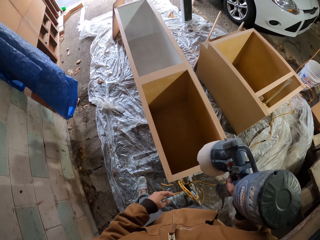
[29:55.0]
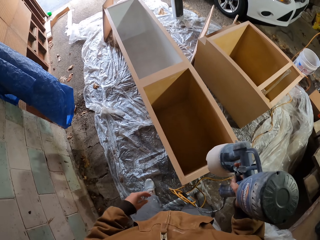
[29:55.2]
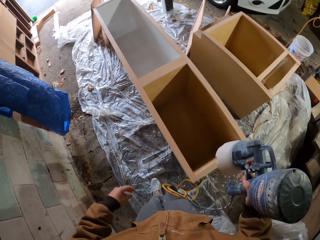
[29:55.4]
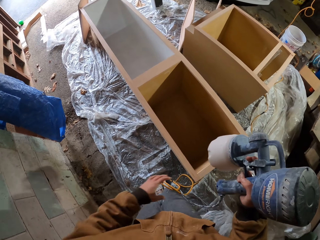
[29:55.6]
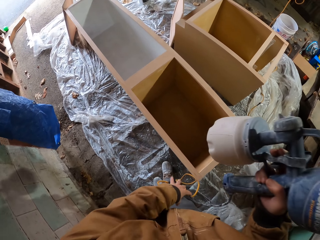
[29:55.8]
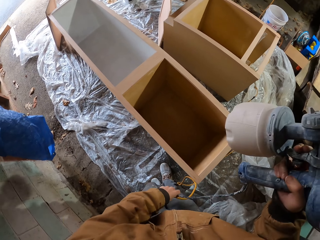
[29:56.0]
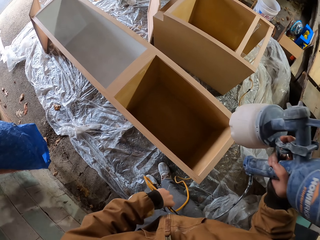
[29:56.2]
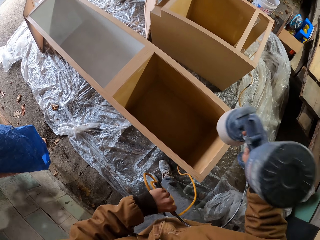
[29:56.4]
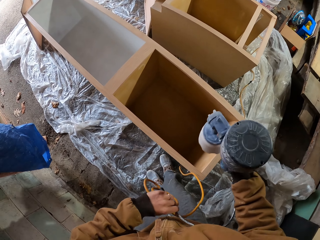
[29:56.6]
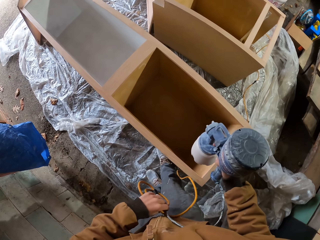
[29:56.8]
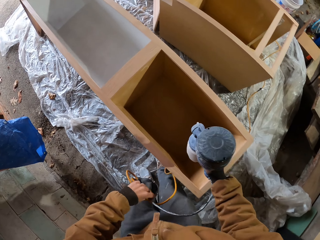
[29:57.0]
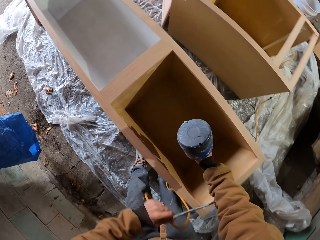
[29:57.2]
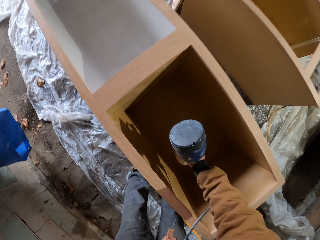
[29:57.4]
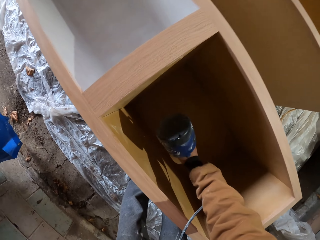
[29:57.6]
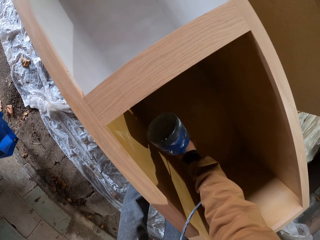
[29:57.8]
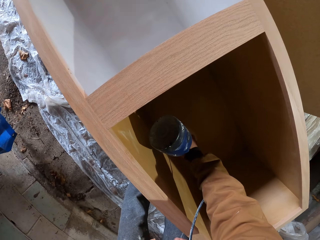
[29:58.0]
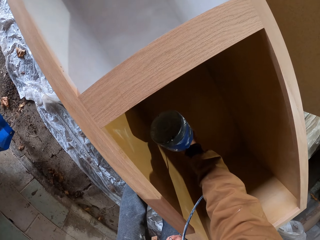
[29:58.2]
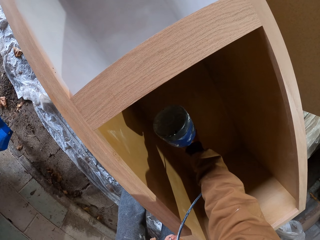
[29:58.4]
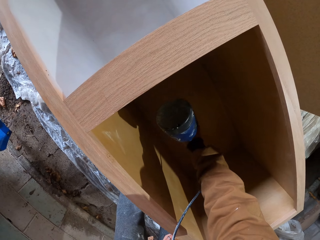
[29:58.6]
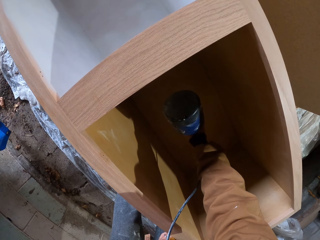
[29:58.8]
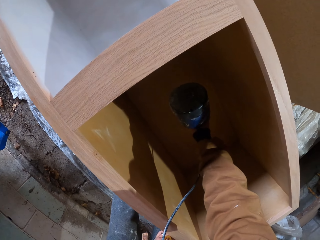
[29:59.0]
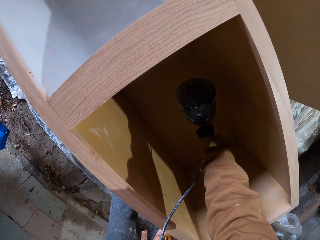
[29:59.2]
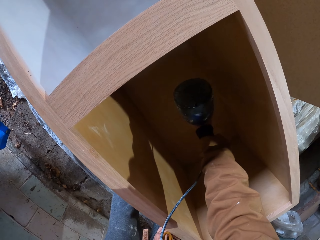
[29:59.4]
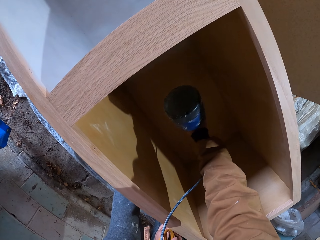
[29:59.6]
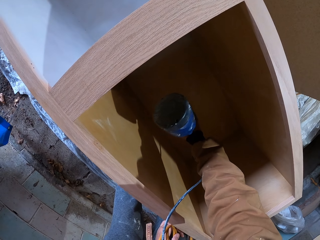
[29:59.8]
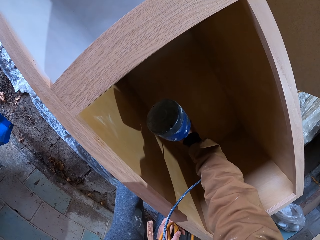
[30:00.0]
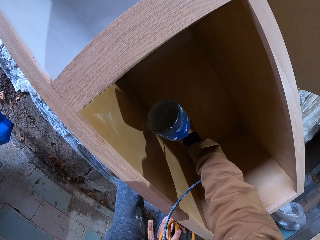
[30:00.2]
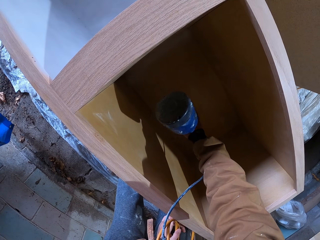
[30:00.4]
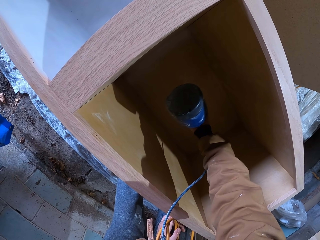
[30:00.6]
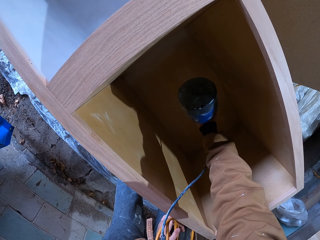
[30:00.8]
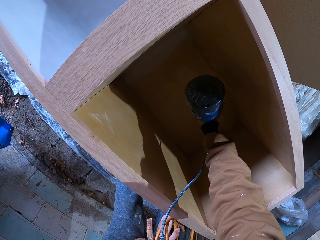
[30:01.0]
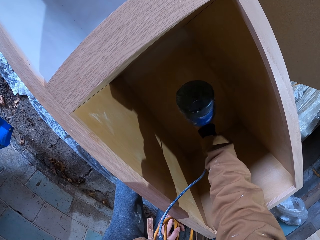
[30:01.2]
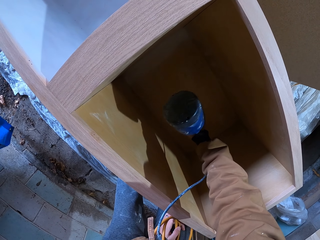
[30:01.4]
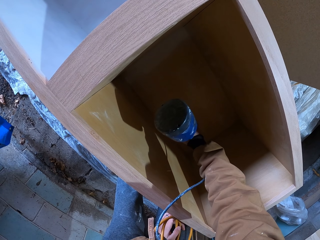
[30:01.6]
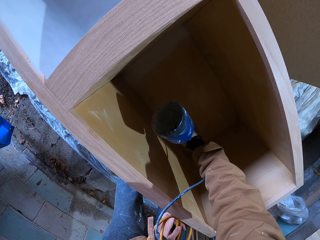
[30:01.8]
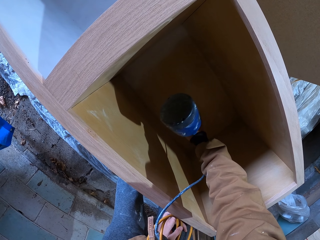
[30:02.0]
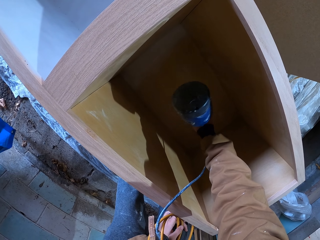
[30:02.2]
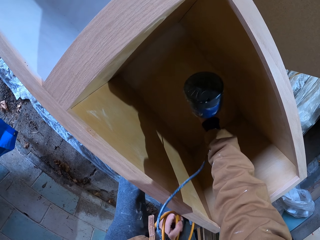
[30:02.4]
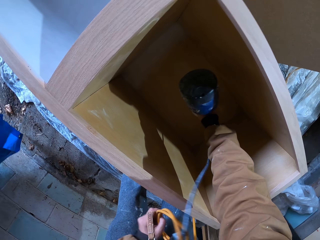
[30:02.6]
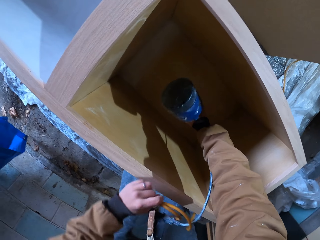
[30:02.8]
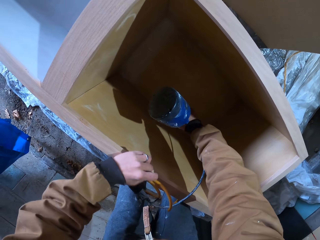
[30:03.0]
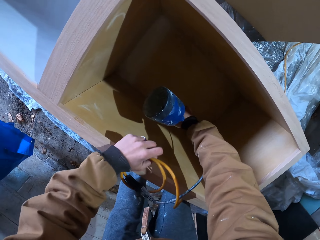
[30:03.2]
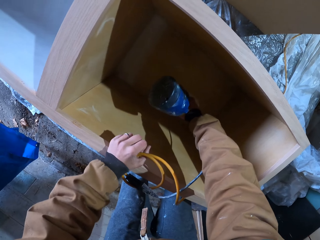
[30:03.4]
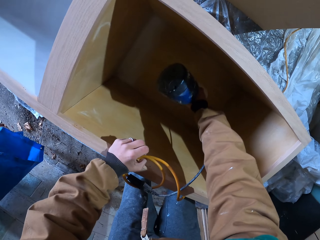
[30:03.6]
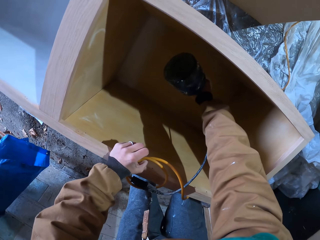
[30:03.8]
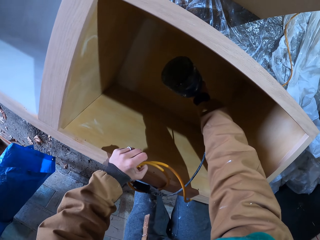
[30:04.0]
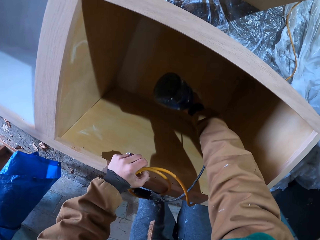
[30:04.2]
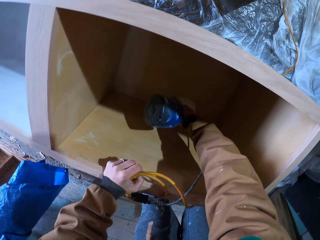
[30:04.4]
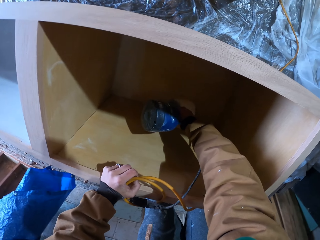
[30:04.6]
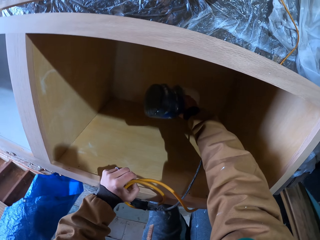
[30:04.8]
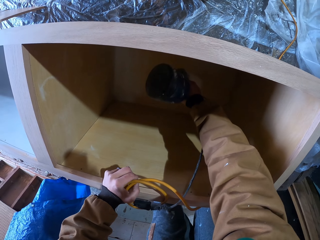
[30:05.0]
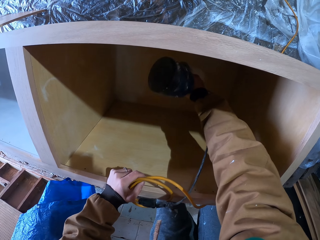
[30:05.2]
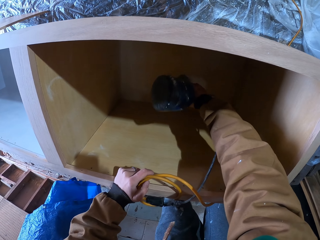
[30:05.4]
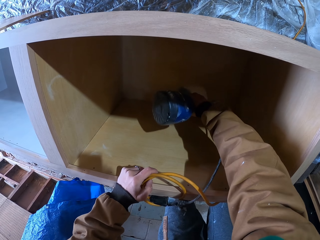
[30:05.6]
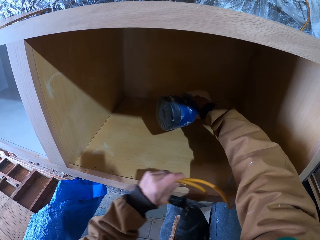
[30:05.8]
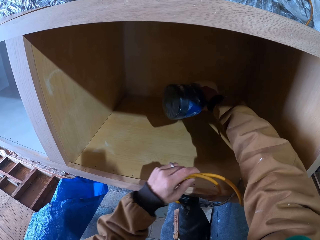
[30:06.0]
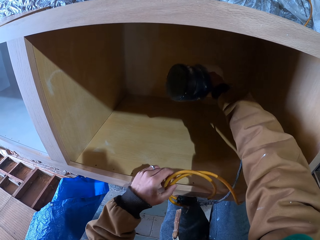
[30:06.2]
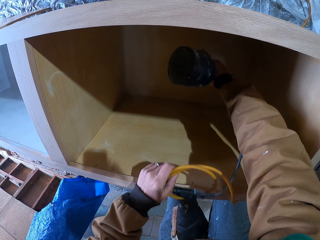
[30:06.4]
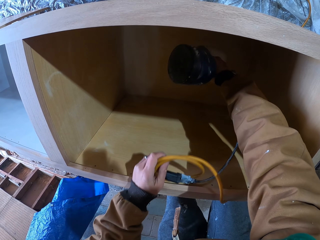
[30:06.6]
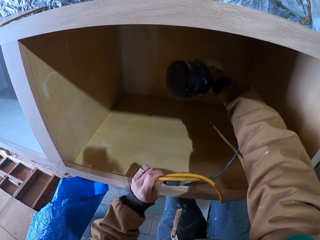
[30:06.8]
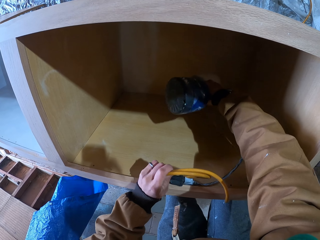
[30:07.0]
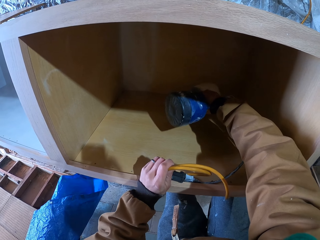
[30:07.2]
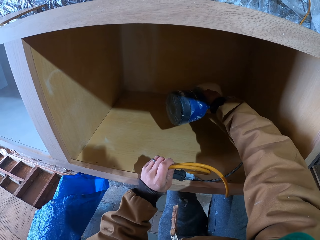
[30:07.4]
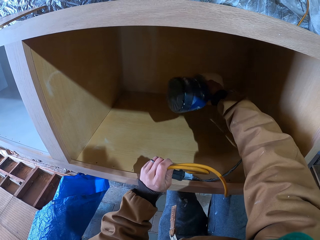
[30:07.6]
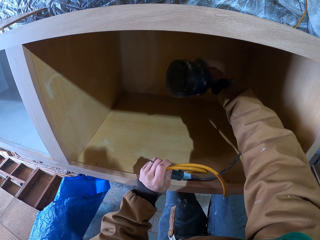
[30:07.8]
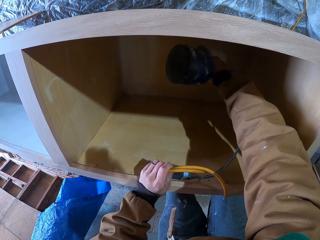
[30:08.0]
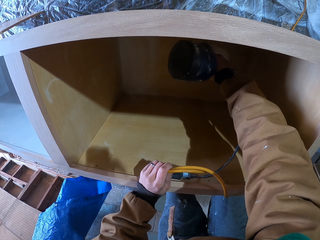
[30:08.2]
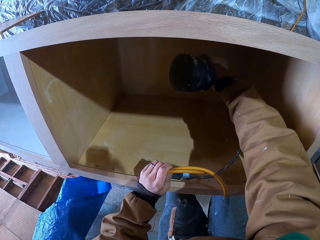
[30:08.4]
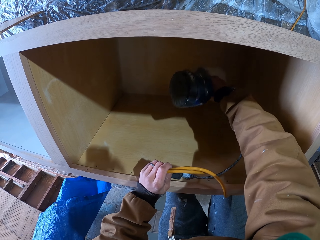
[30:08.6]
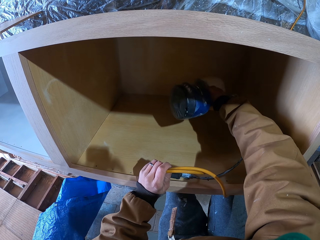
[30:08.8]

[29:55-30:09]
The camera wearer sprays paint inside the cupboard. They lower the spray gun into the cabinet. They spray inside the cabinet with the spray gun. They hold on to the cabinet with the left hand. They spray paint inside the cupboard.

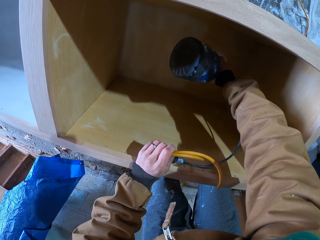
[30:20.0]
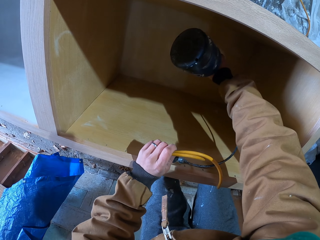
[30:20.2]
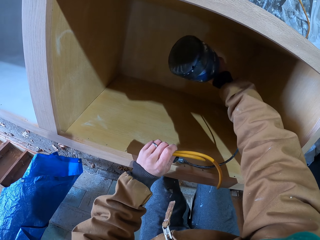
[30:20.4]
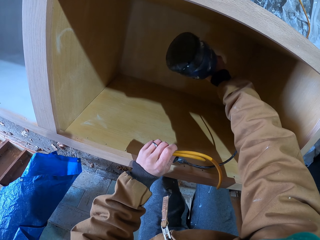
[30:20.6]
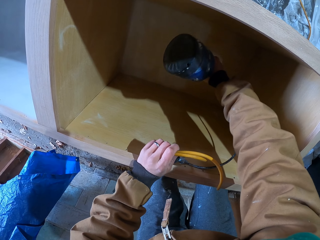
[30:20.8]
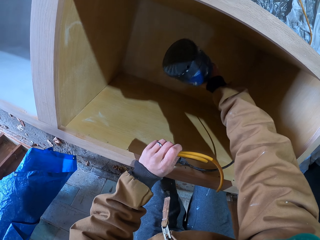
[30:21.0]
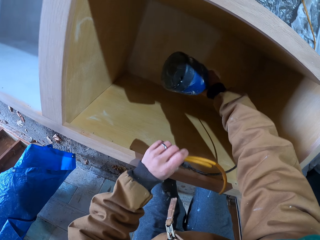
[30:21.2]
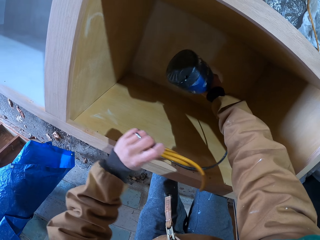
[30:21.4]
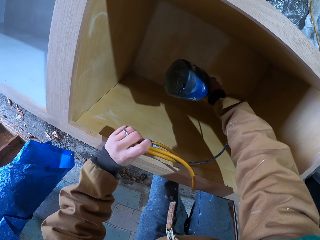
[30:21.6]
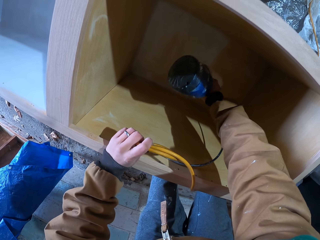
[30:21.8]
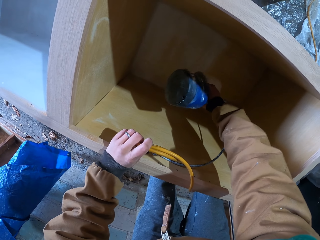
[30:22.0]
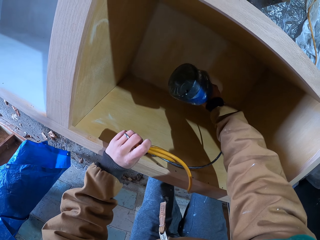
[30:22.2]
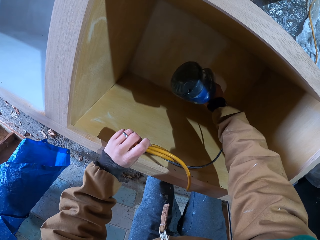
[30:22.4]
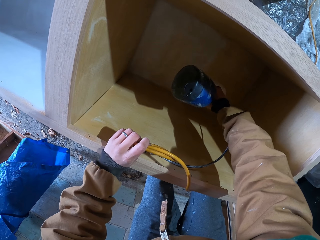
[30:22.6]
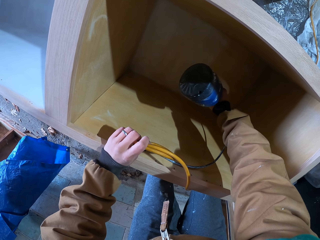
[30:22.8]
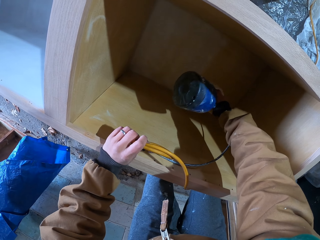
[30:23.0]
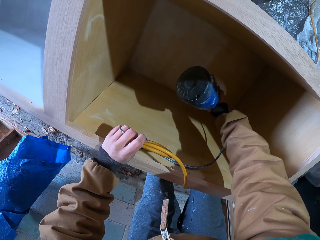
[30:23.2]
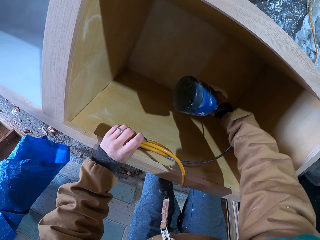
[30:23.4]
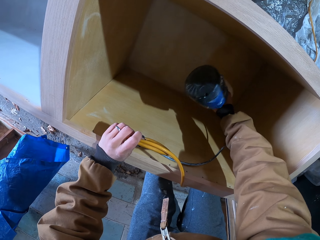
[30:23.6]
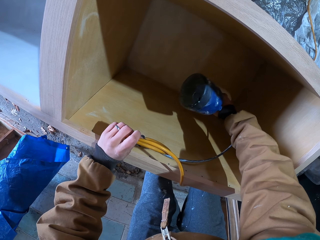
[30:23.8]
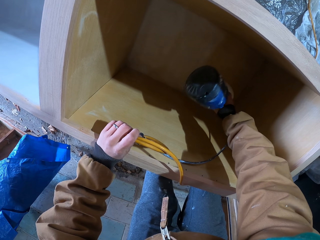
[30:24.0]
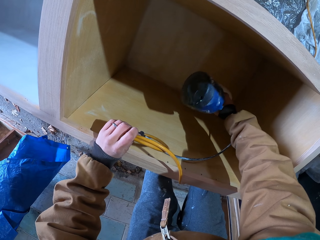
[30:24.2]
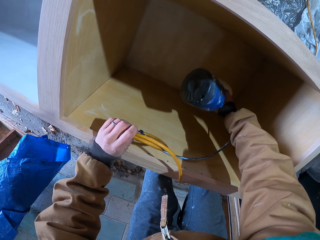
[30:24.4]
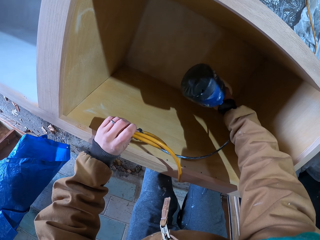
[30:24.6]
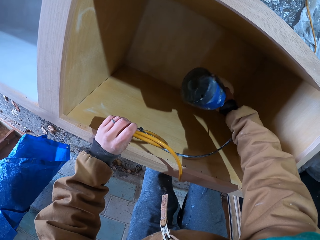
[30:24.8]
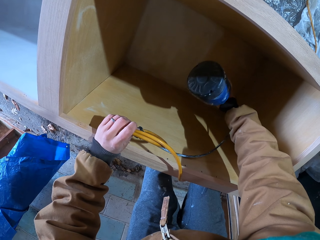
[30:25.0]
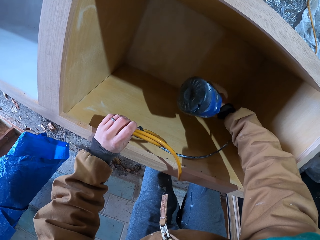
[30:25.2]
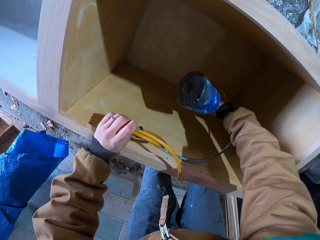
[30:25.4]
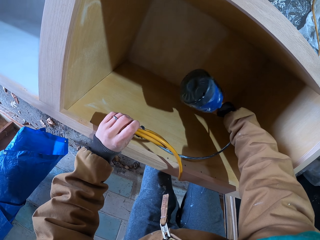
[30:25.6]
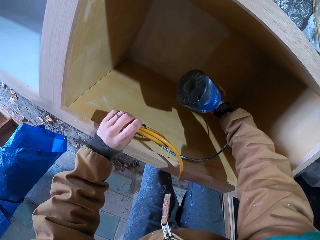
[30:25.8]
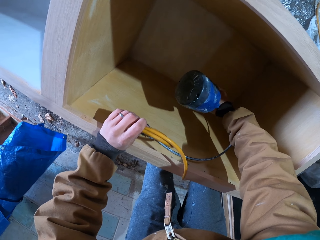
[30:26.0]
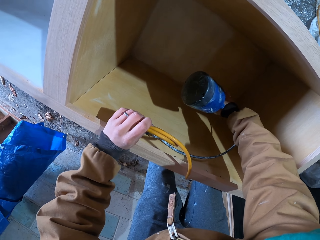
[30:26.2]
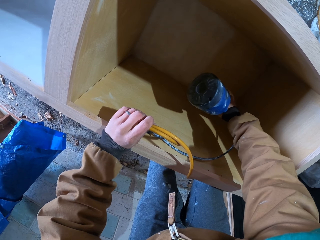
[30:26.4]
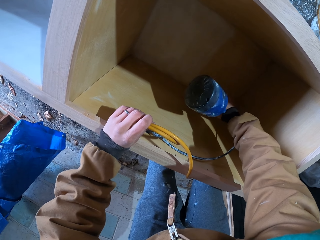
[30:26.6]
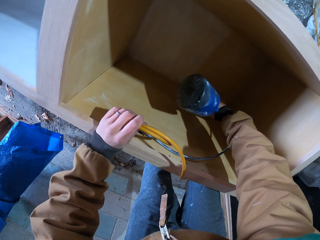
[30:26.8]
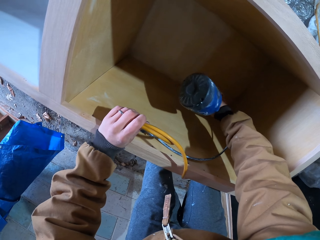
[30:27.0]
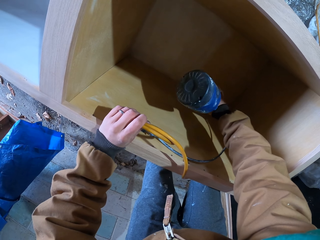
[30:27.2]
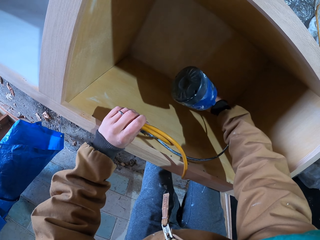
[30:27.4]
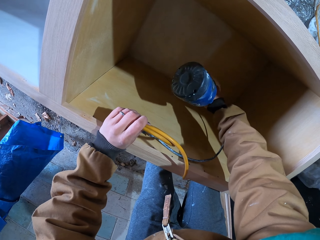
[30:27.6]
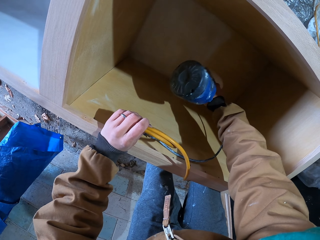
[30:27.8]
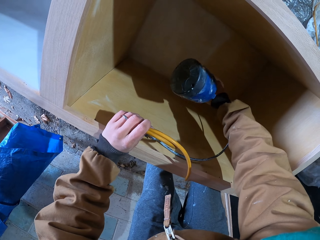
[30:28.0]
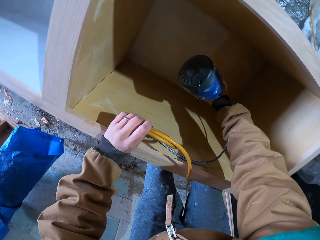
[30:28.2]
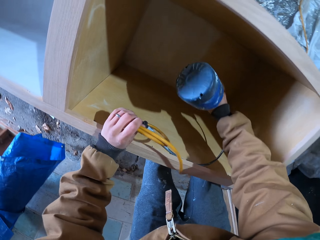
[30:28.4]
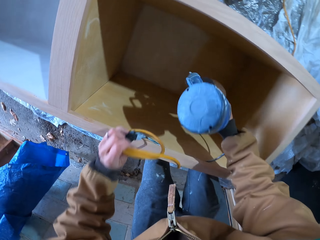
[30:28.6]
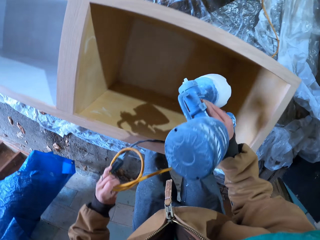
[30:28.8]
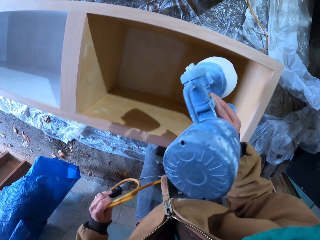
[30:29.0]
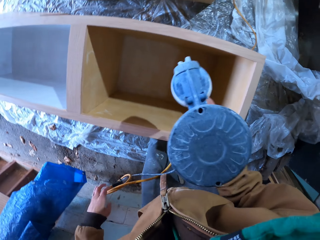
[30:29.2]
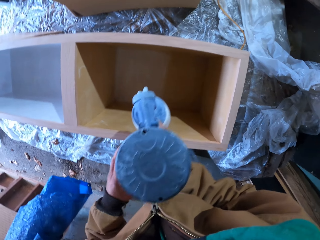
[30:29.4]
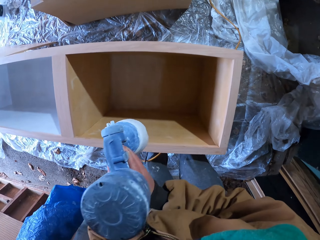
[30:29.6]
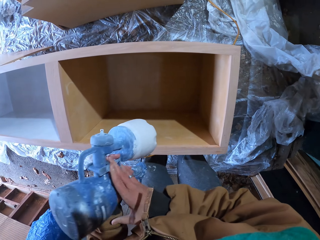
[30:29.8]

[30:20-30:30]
The camera wearer moves his hand on the cabinet. He sprays inside the cabinet with the spray gun. He lifts the spray gun from the cabinet.
